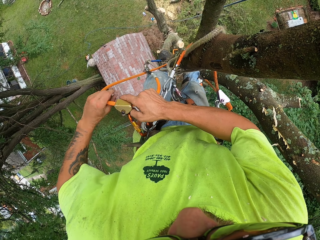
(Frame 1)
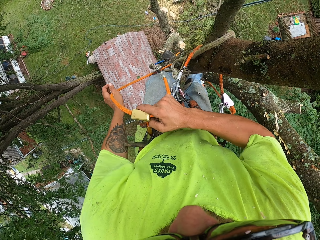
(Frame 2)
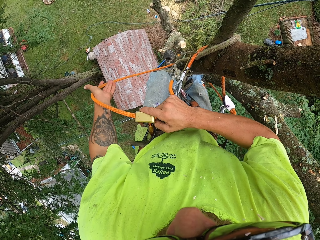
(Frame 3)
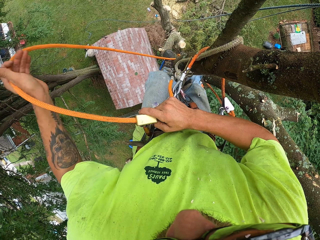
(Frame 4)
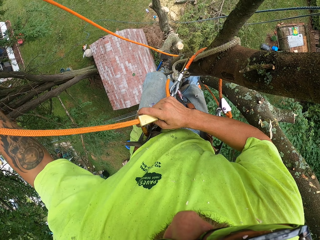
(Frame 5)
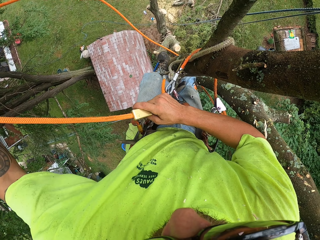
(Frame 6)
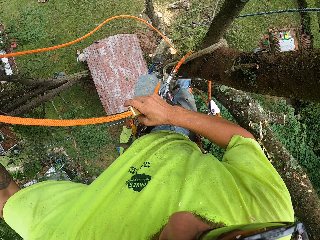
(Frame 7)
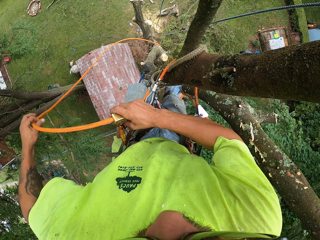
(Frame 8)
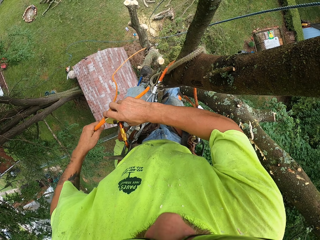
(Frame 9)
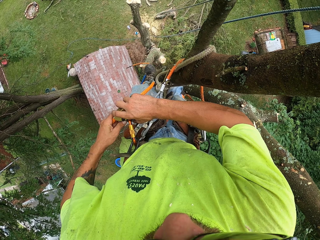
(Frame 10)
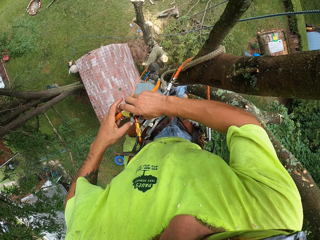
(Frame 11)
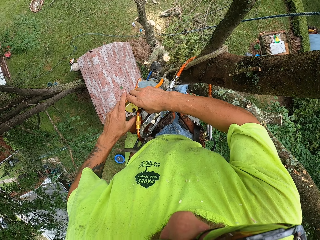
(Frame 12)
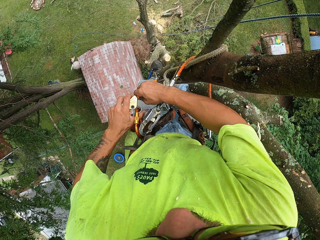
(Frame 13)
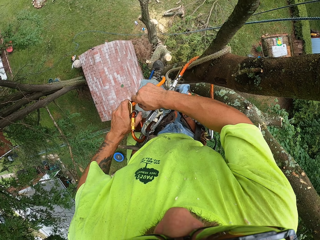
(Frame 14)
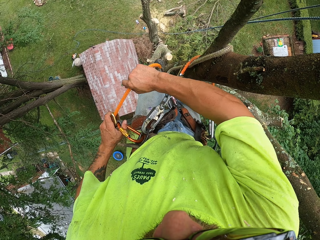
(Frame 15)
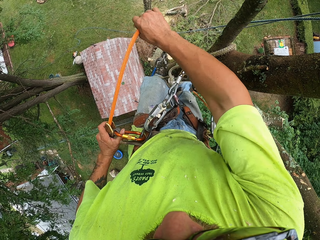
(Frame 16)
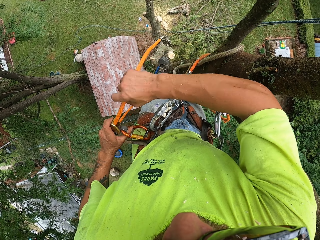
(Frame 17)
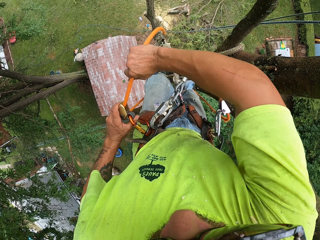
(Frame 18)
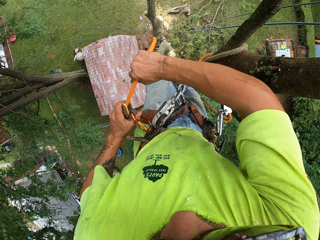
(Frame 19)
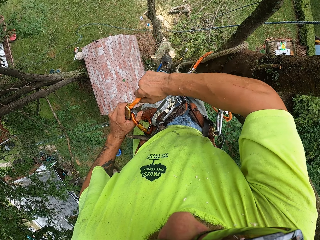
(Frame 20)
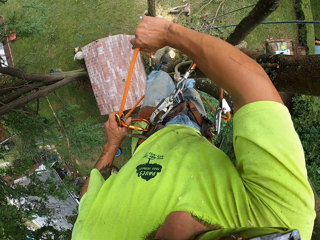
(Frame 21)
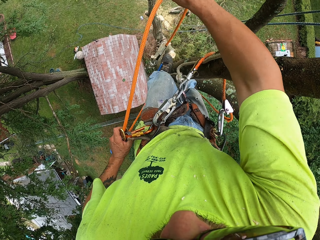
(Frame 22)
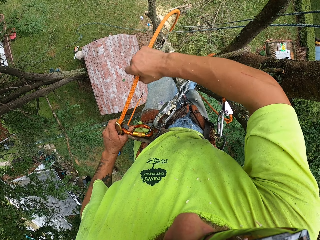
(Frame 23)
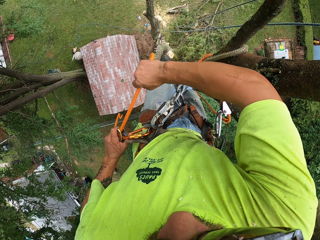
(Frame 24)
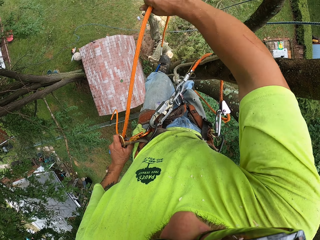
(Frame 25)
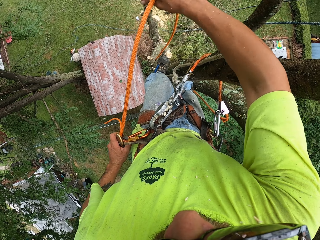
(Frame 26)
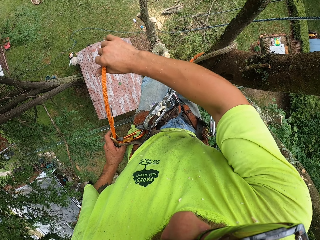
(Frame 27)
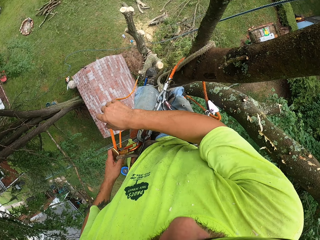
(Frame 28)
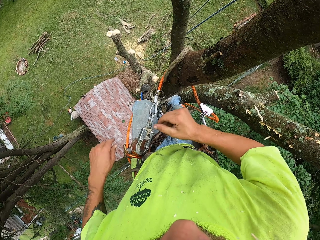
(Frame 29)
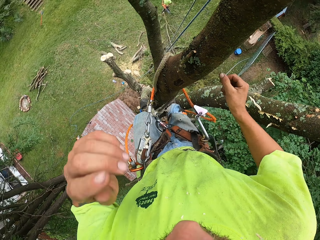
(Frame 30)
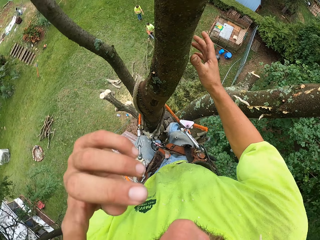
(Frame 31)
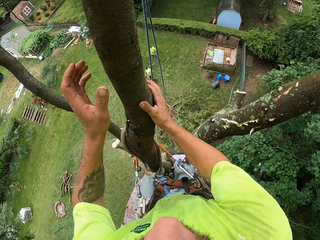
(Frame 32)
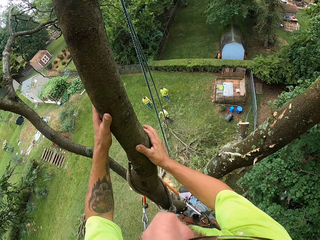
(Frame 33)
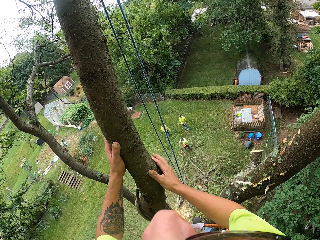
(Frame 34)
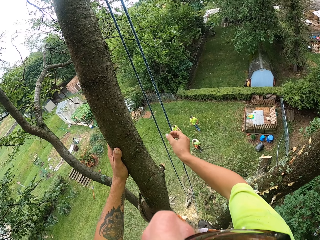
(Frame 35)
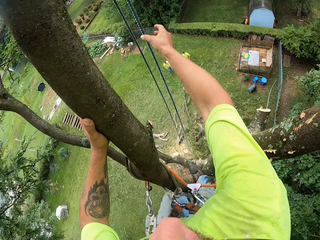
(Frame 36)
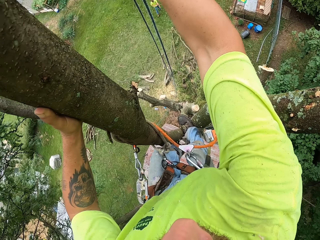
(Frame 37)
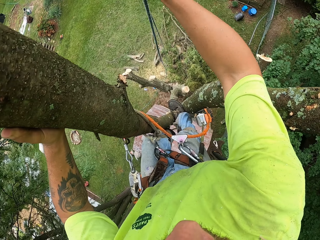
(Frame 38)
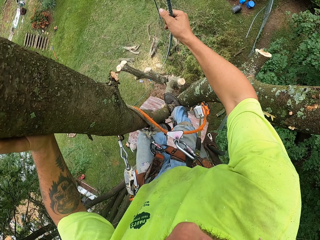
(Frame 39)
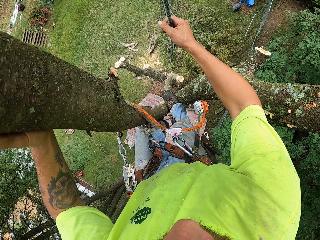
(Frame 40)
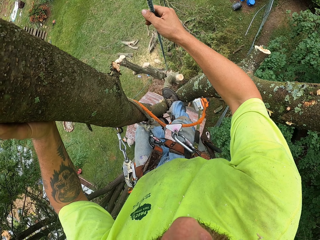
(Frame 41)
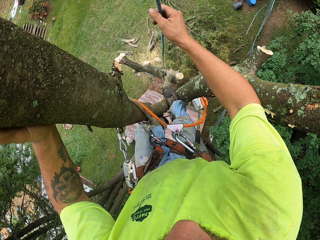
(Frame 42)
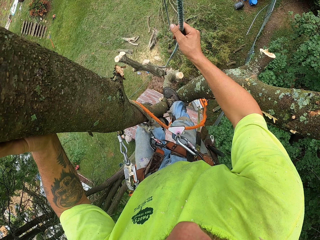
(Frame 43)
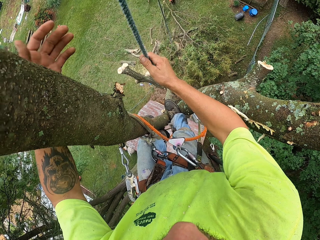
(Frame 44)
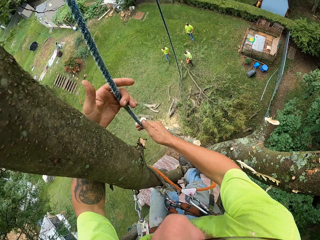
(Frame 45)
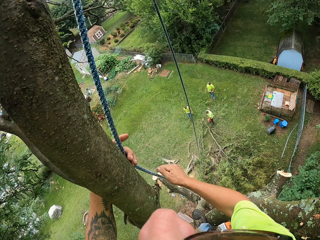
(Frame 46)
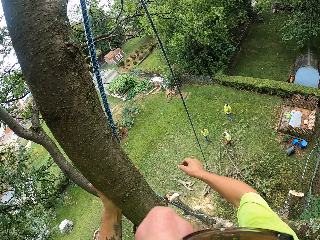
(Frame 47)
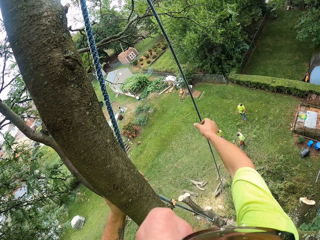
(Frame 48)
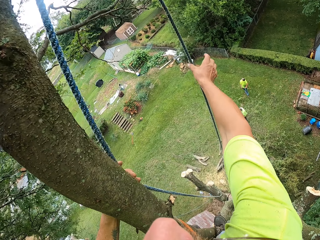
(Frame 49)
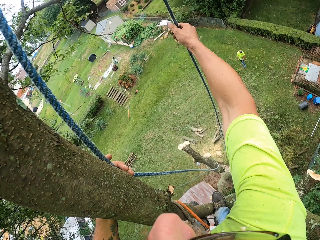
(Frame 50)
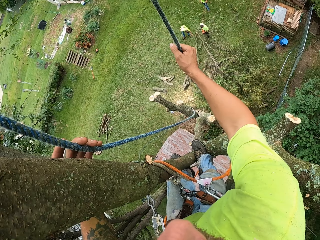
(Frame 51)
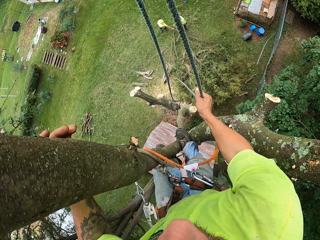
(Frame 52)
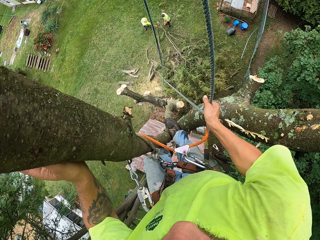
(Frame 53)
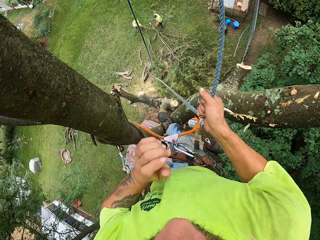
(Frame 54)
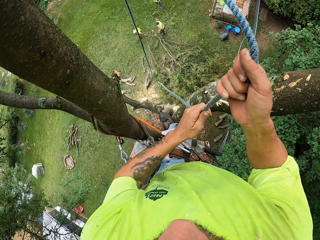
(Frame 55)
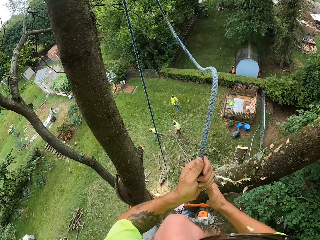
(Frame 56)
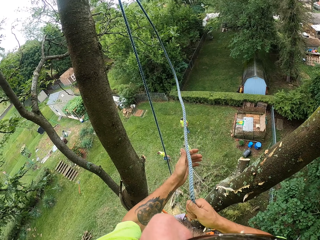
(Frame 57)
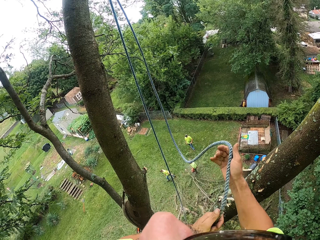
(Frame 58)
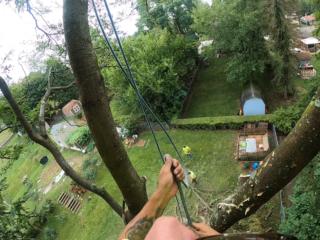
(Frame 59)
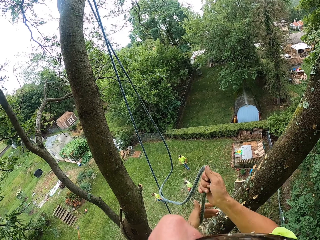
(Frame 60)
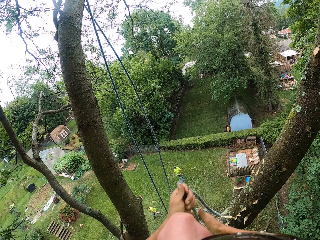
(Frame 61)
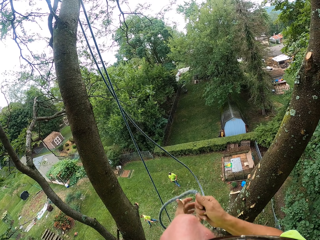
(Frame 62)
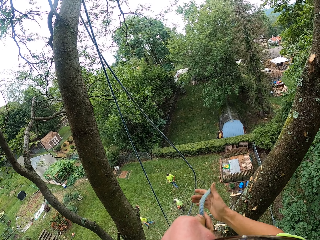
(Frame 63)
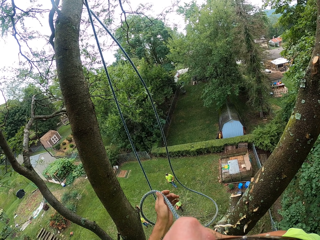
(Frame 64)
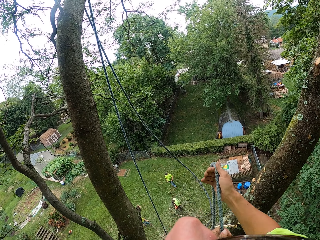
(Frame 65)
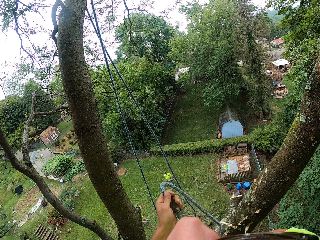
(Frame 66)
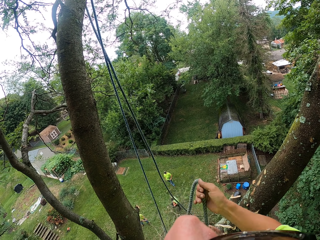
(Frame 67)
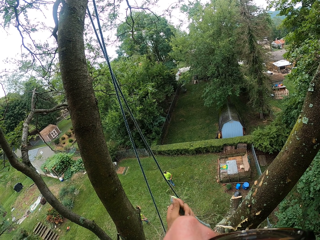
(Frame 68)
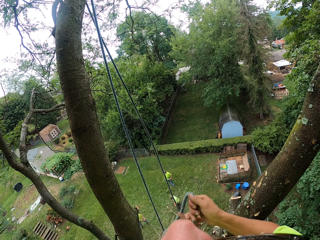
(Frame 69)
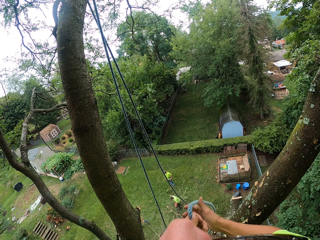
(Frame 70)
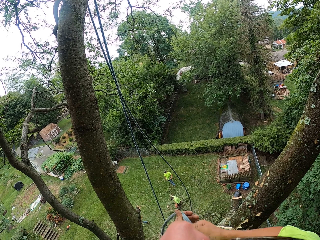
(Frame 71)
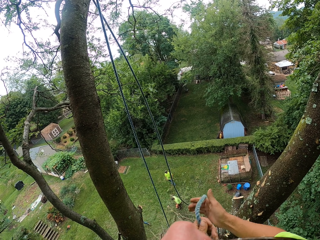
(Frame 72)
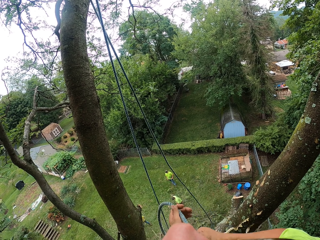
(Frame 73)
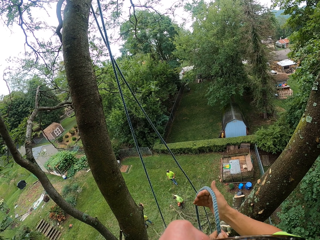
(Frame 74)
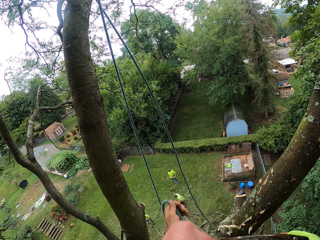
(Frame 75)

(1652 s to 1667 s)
The camera wearer stretches the rope using the left hand. He stretches the rope using the right hand. He pulls a hanging rope from the tree with both hands. He holds the rope with his right hand. He holds the rope with his left hand. He holds the rope with his right hand.

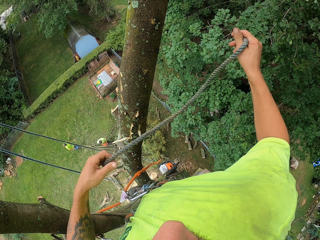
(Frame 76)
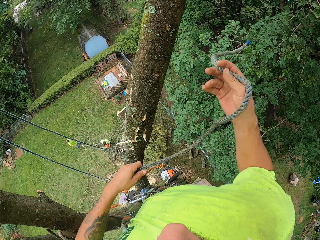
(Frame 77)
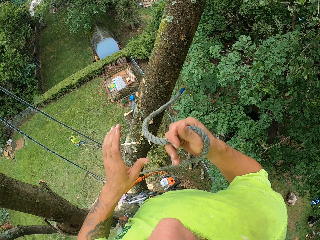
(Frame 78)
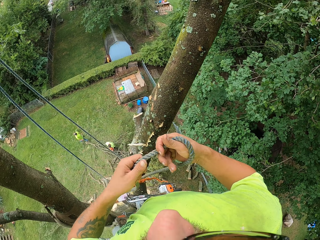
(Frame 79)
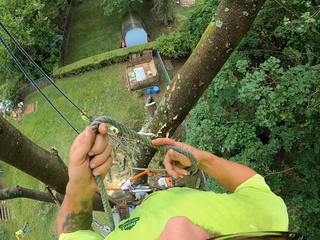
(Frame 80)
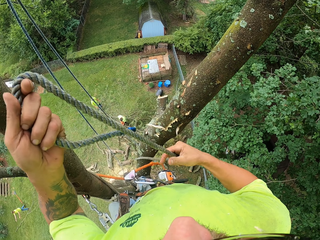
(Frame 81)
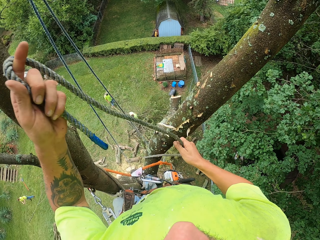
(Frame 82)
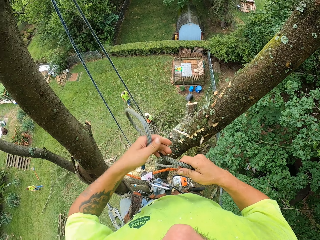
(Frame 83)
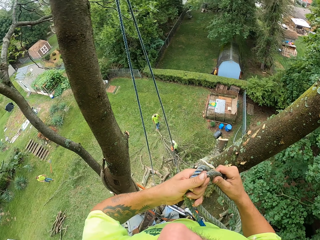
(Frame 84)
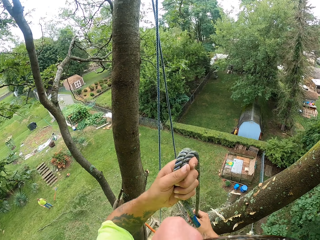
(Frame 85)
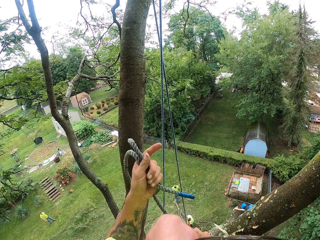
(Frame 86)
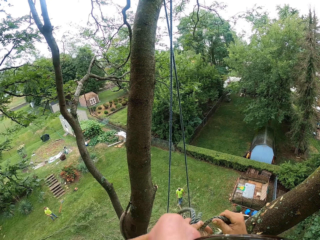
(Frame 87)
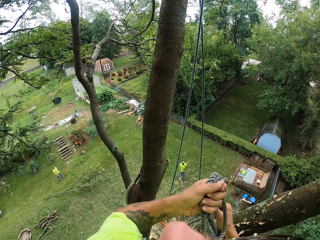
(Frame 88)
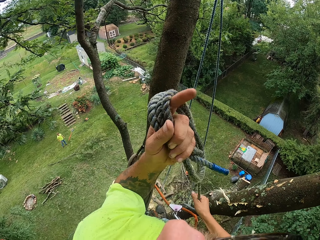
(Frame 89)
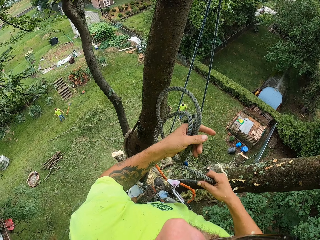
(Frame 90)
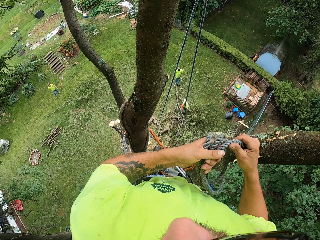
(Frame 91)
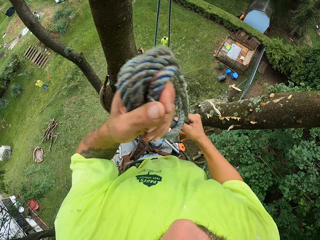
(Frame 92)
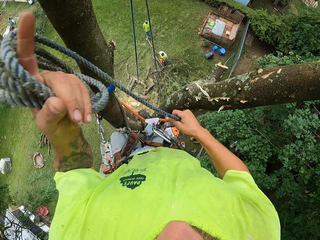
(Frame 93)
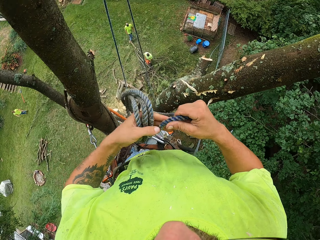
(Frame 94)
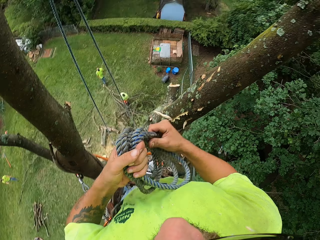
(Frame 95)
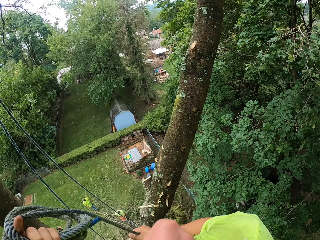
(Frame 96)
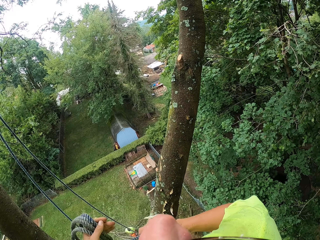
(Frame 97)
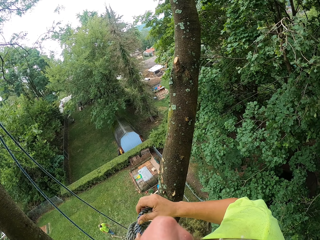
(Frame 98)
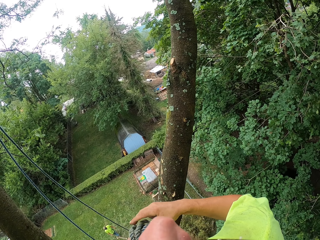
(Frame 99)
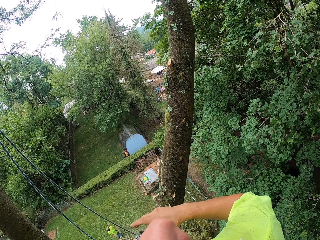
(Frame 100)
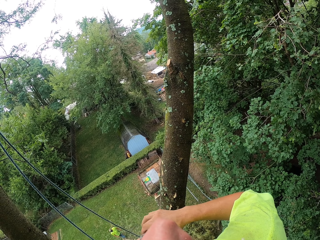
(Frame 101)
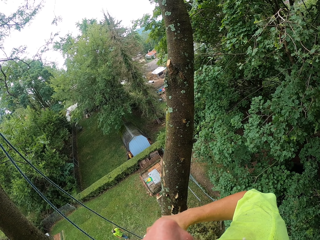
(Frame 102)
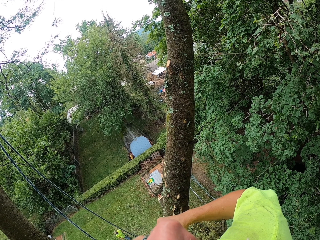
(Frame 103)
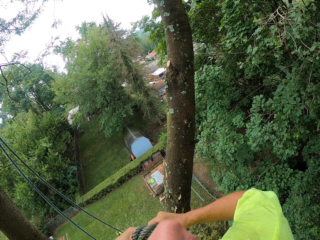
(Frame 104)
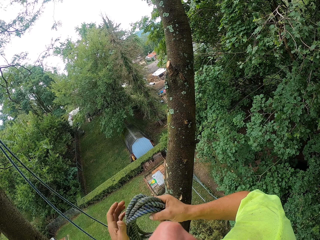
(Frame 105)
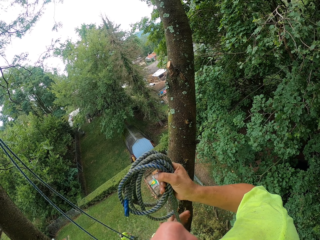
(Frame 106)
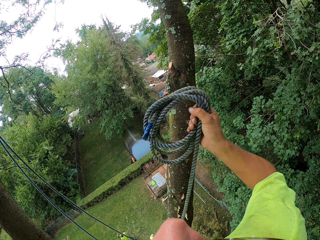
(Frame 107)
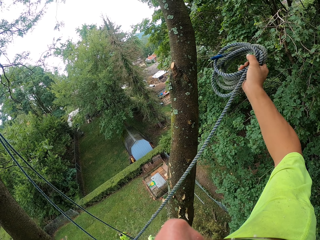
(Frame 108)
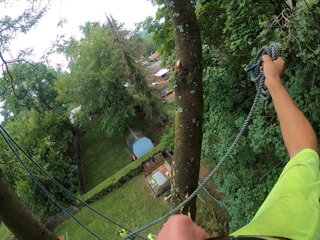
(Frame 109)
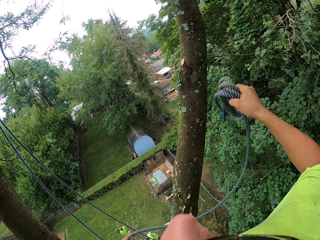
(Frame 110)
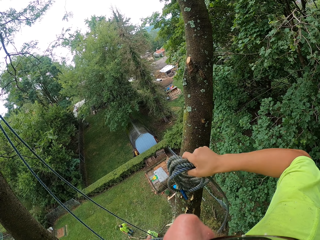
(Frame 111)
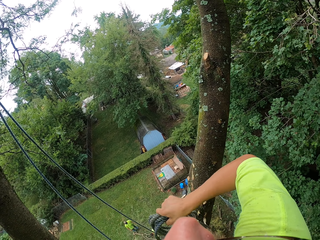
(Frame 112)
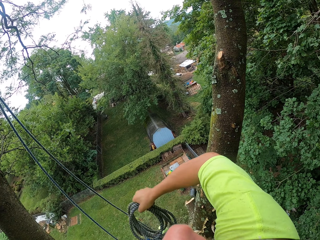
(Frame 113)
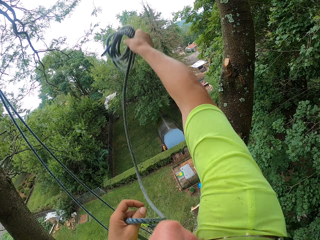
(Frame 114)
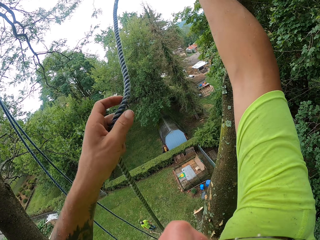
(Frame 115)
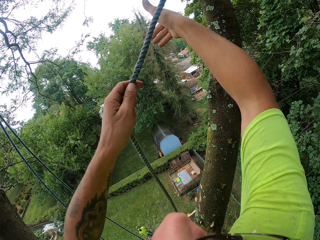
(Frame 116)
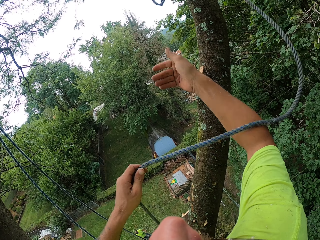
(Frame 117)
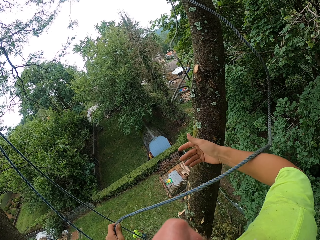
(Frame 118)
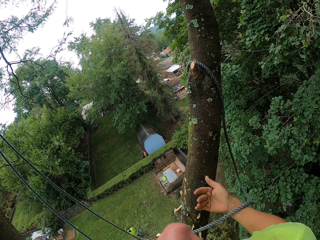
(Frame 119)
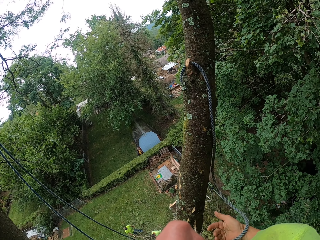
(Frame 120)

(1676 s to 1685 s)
The camera wearer rolls the rope on his left hand. He folds the rope with both hands. He throws the rope with his right hand.
